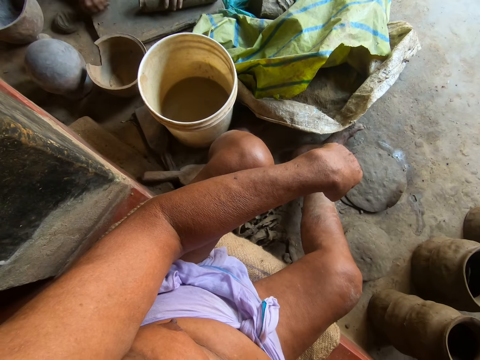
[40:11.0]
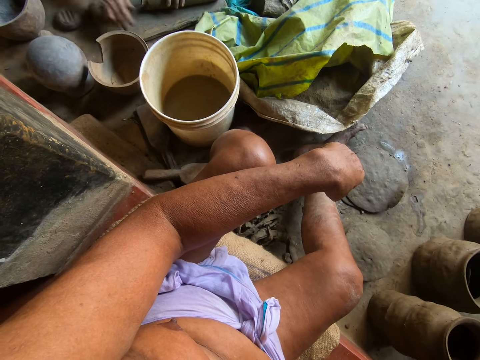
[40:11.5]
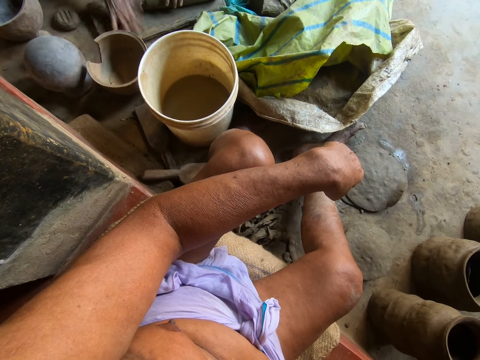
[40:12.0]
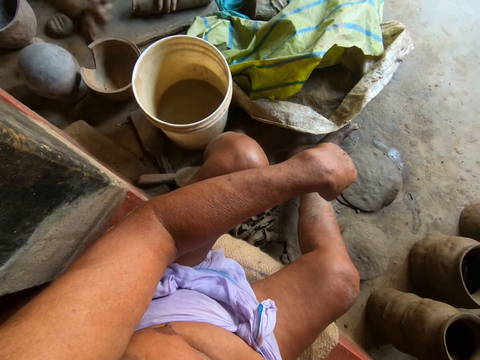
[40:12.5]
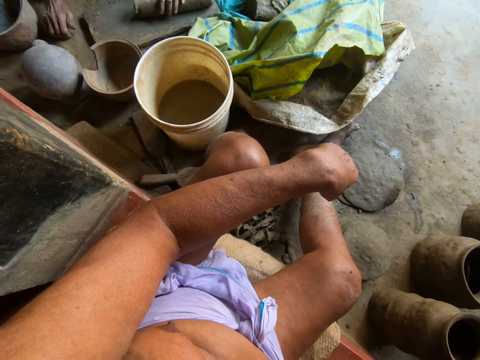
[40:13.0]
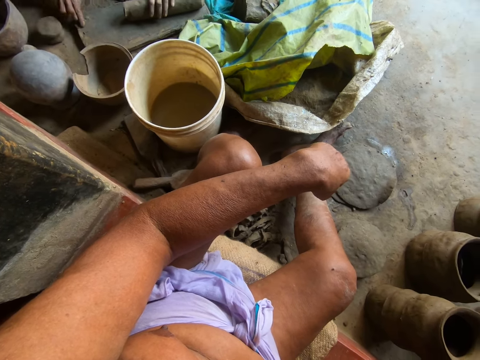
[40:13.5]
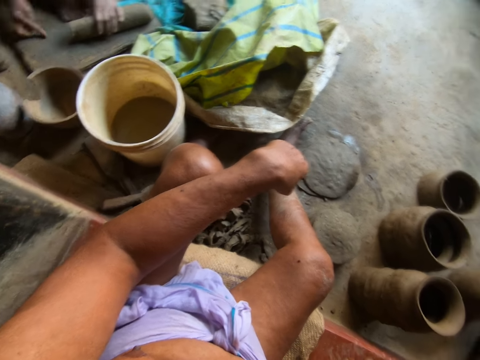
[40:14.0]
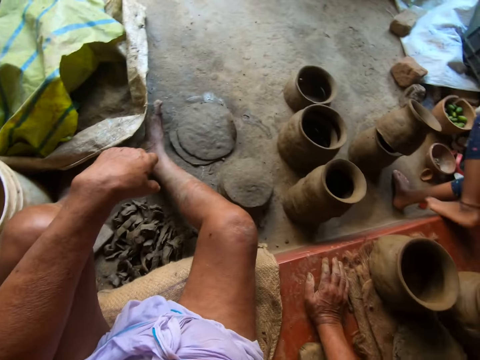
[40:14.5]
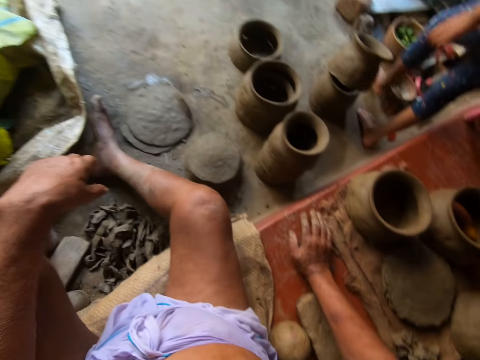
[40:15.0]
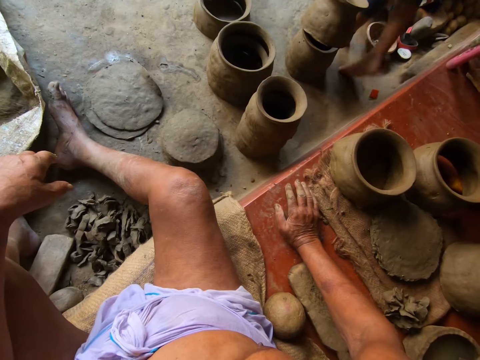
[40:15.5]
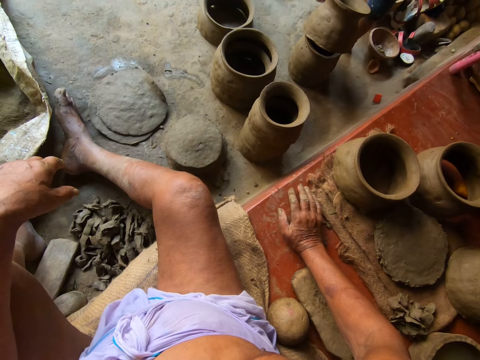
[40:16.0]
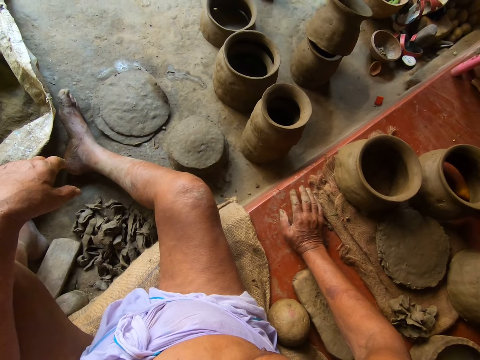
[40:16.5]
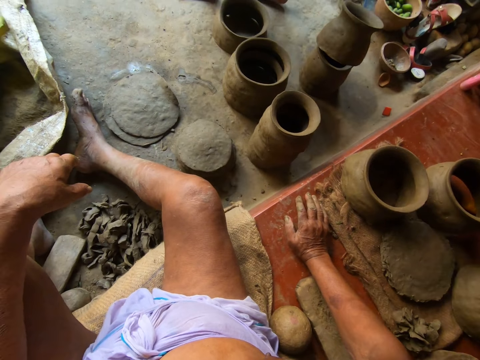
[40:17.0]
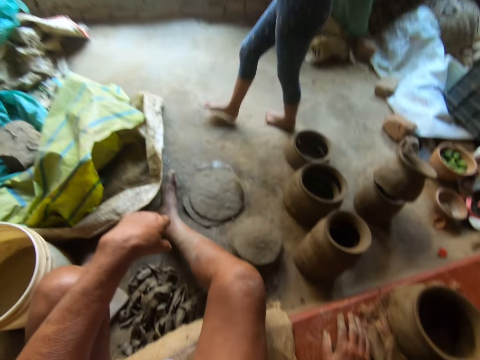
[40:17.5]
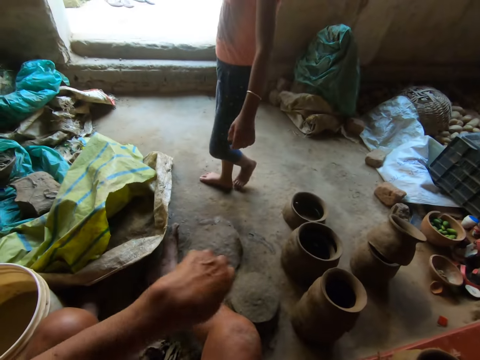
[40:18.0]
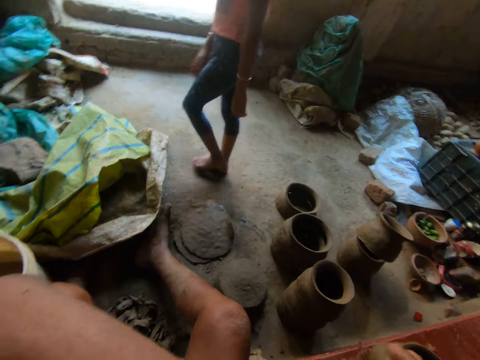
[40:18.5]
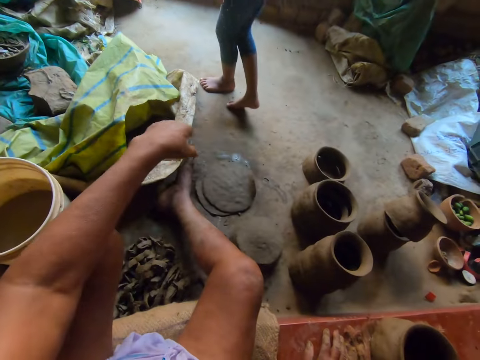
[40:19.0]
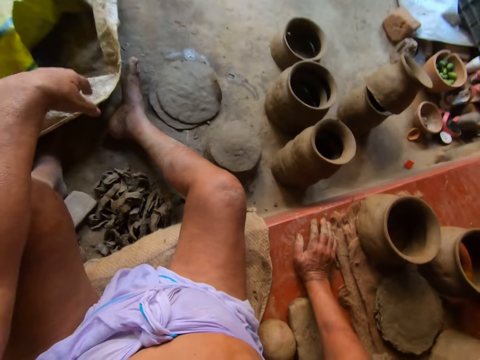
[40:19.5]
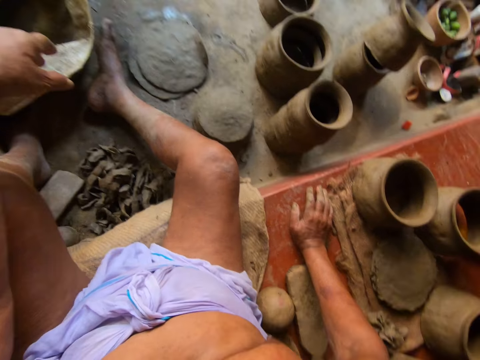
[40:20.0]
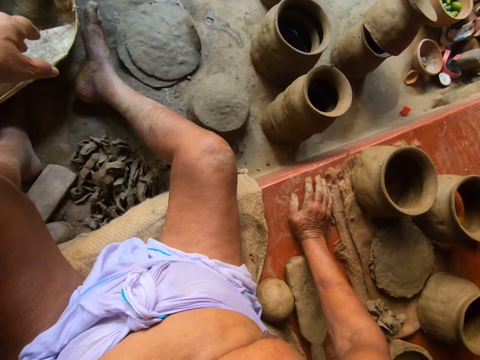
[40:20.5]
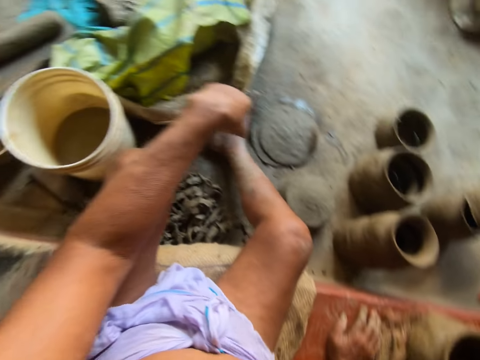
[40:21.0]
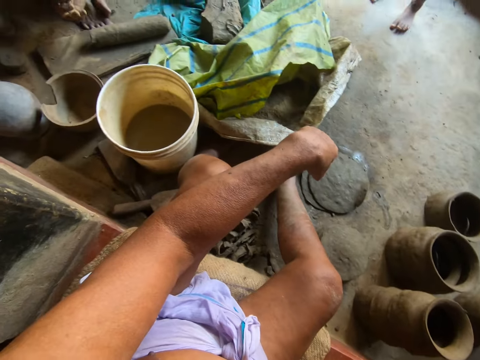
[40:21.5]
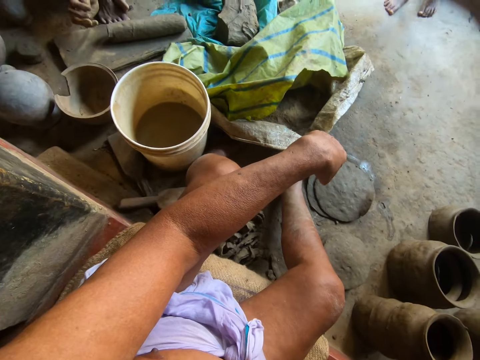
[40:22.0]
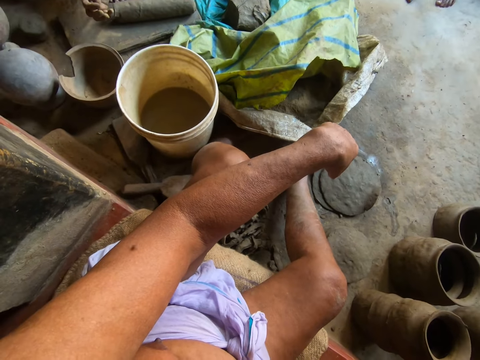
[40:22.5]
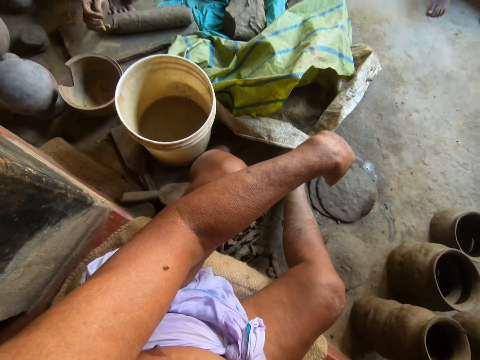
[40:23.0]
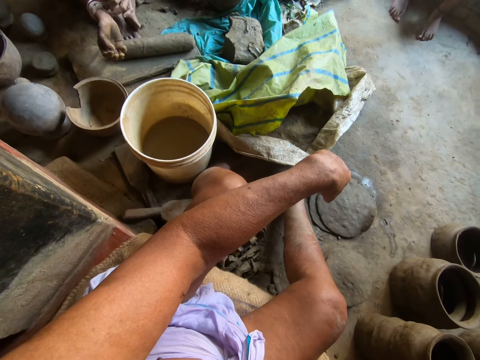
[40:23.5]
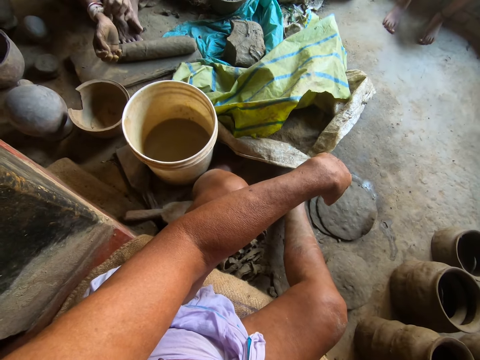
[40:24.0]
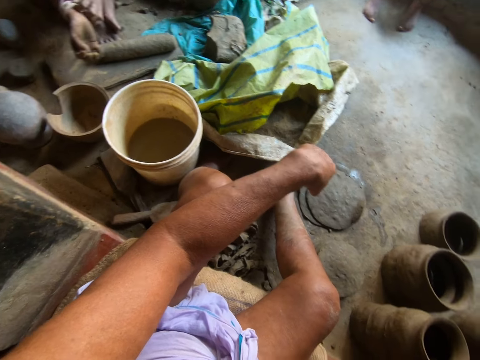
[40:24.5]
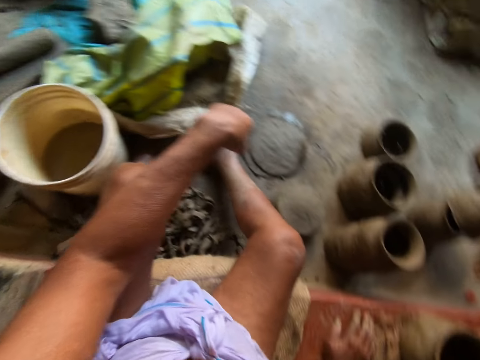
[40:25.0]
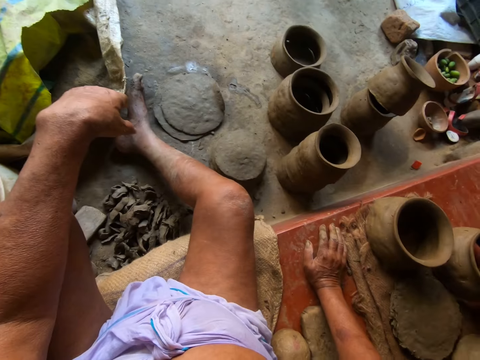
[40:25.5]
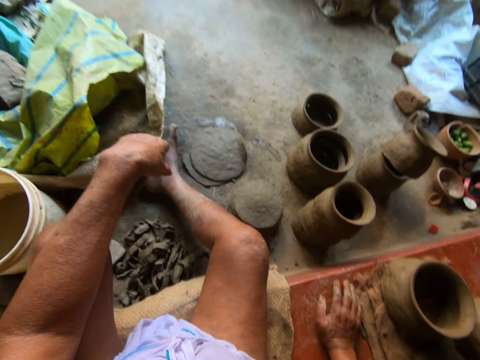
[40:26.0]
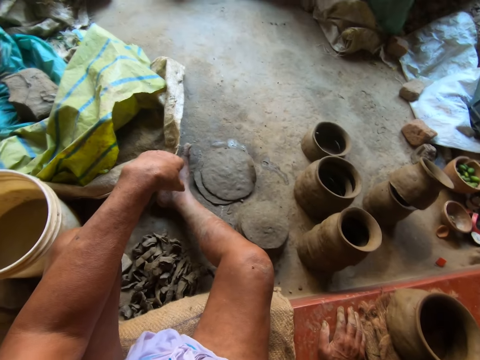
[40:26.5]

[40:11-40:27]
The woman removes the clay from the wood, puts the clay on the wood, and presses the clay with her hand. She lifts the clay from the wood plank with her right hand and drops the clay on the floor with her right hand. The girl walks to the block of clay. The woman converses with the camera wearer. The girl converses with the camera wearer.

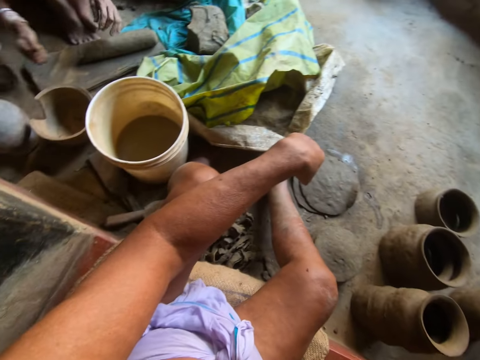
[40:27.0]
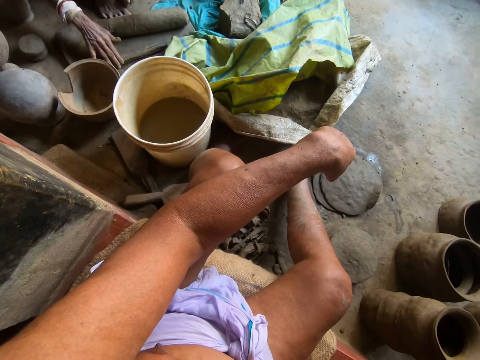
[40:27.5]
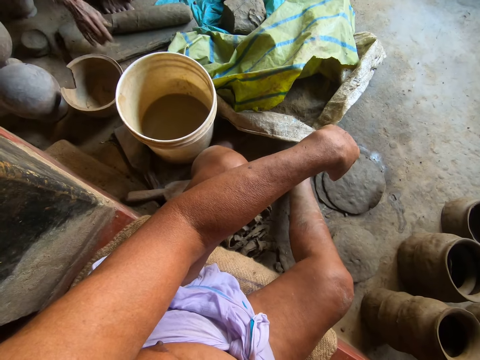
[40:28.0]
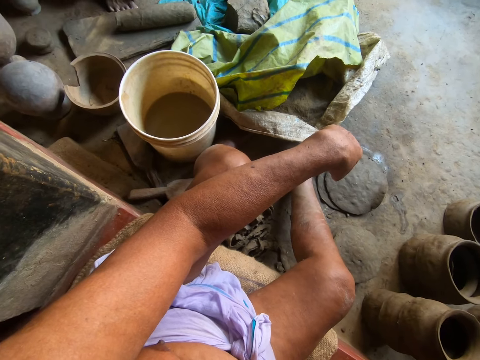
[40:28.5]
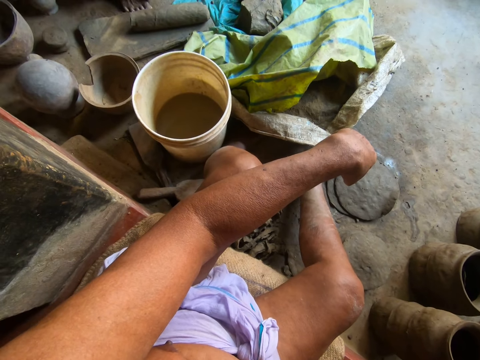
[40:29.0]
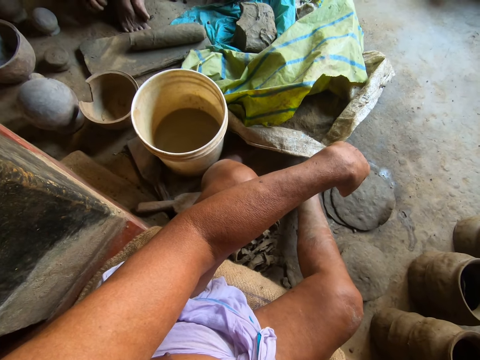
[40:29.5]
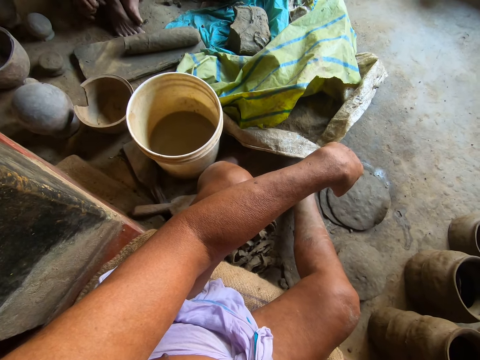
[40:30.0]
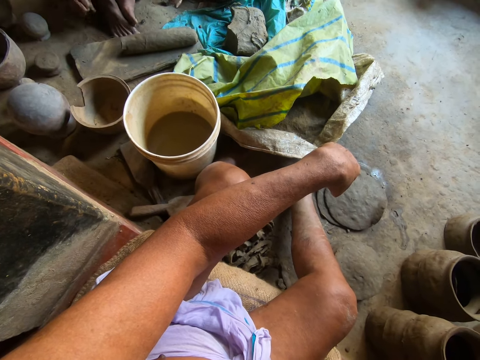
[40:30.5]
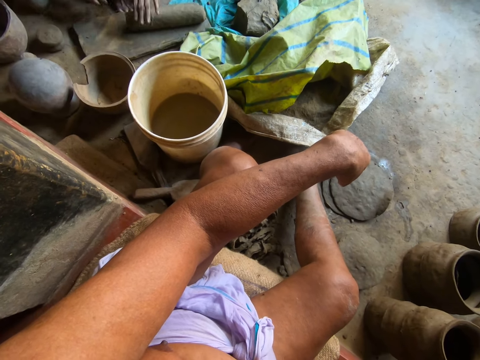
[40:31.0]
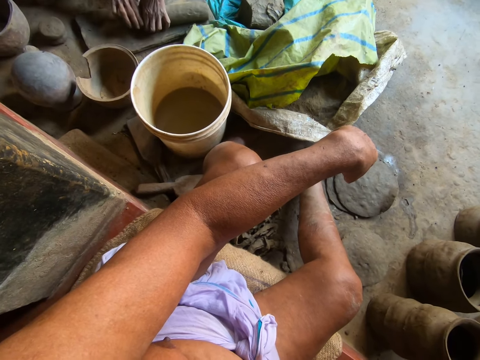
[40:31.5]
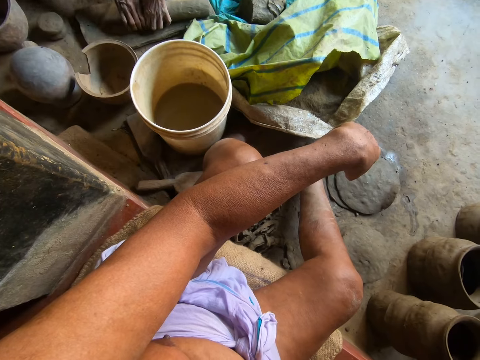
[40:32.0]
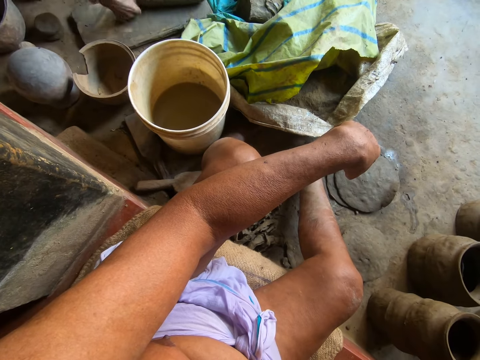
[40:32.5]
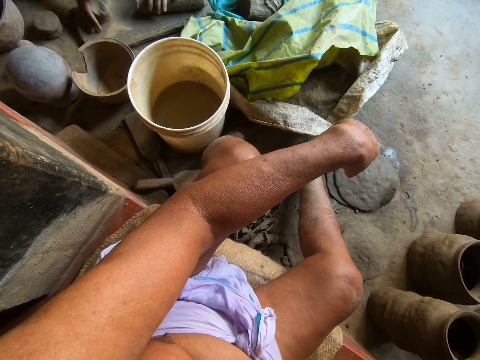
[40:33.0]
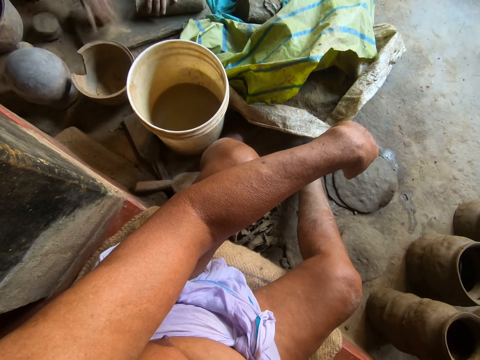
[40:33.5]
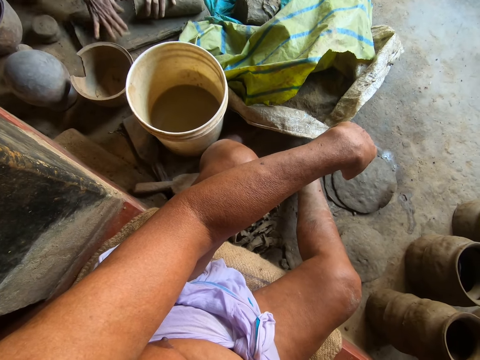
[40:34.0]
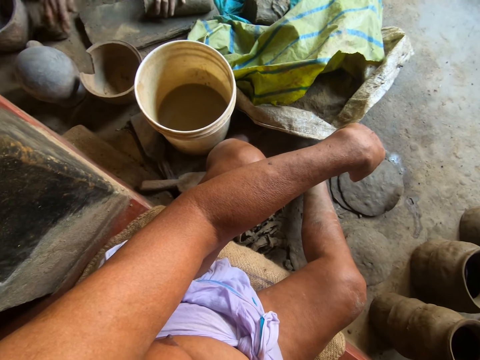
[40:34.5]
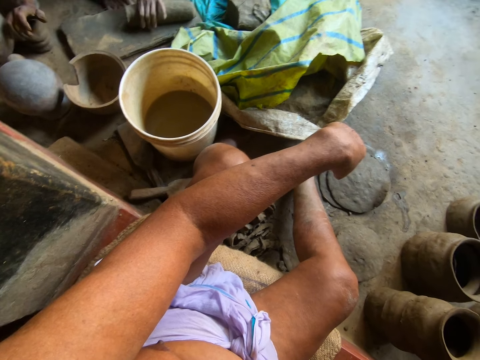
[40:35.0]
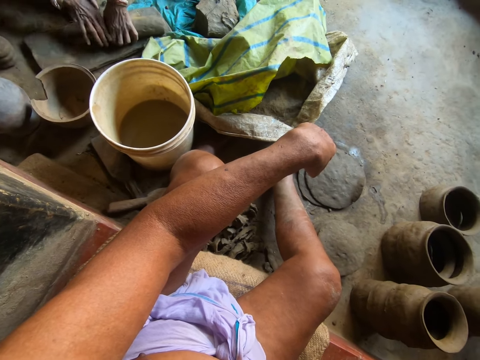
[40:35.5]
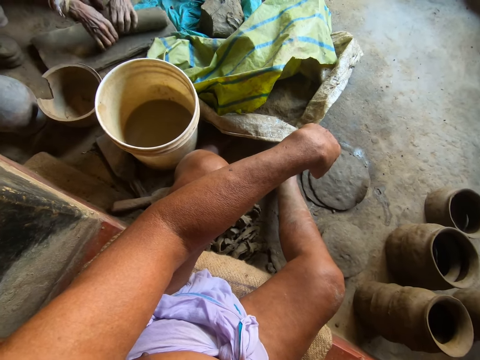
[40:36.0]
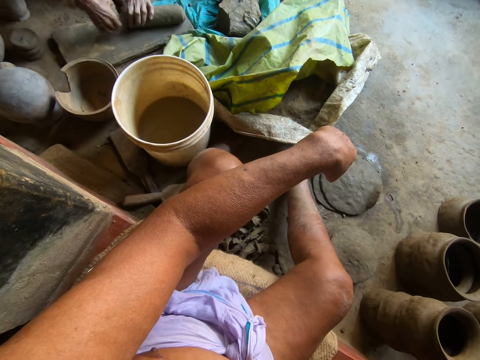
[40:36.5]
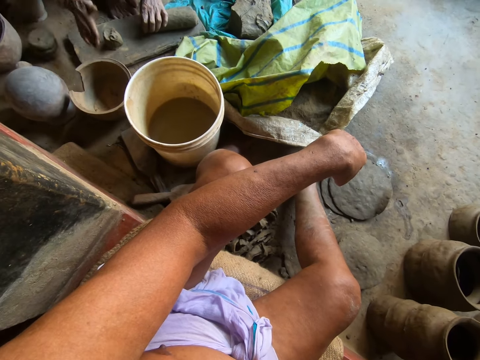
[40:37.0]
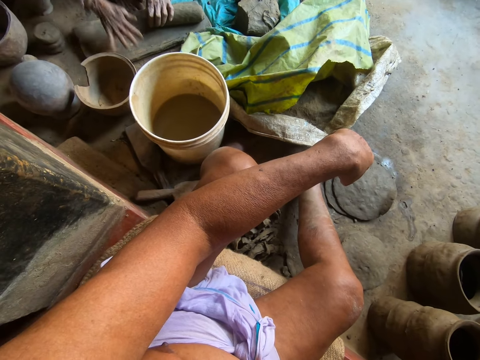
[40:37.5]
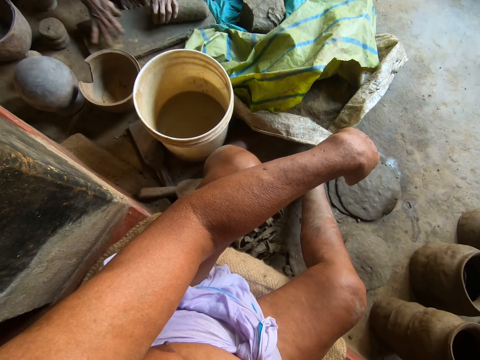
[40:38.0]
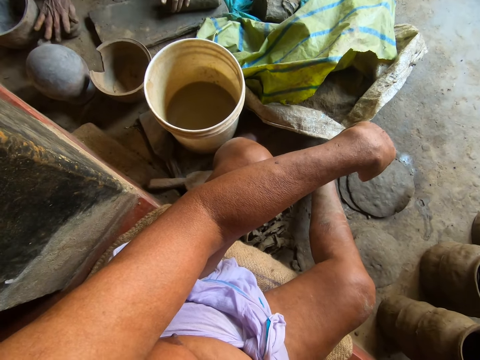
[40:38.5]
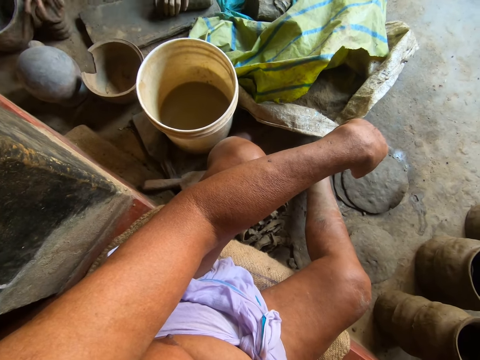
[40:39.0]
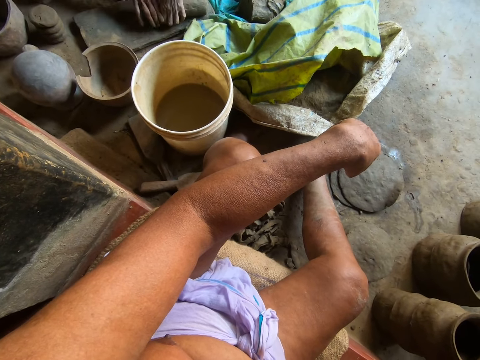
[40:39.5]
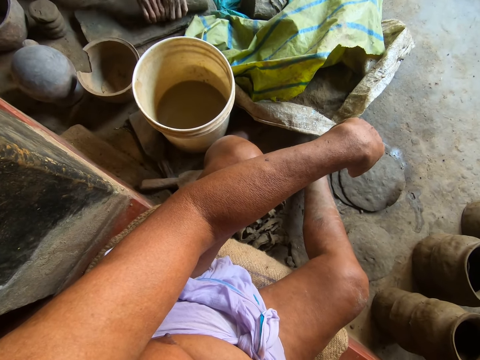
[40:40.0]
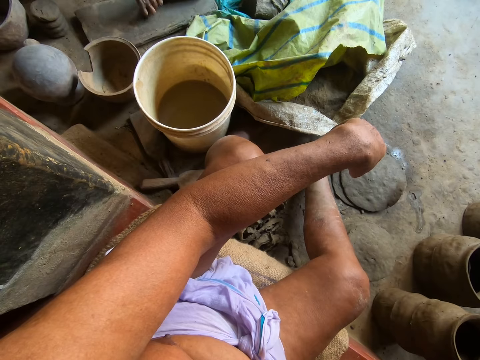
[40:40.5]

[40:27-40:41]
The woman converses with the camera wearer. The woman cuts some clay from the mold of clay with both hands. The woman drops the clay on the wood plank with her right hand. The woman molds the clay on the wood plank with her right hand. The woman lifts the clay from the wood plank with her right hand. The woman drops the clay on the floor with her right hand. The woman cuts some clay from the mold of clay with both hands. The woman drops the clay on the wood plank with her right hand. The woman molds the clay on the wood plank with her right hand. The woman lifts the clay from the wood plank with her right hand. The woman drops the clay on the clay on the floor with her right hand. The woman cuts some clay from the mold of clay with both hands.
